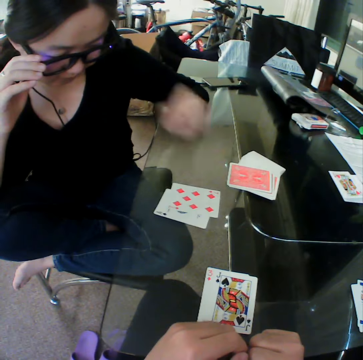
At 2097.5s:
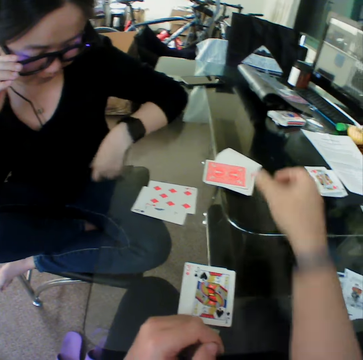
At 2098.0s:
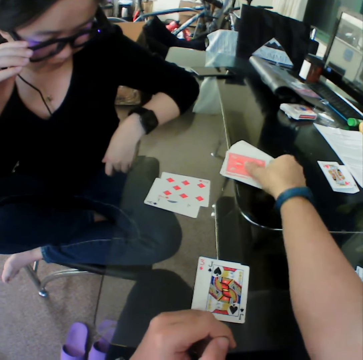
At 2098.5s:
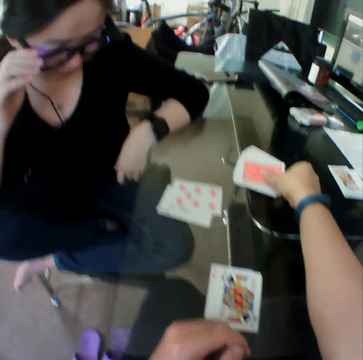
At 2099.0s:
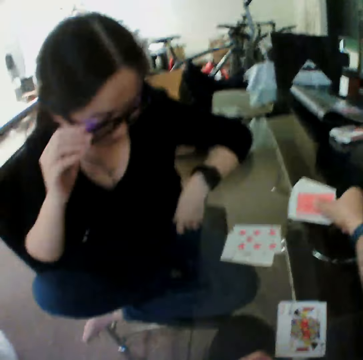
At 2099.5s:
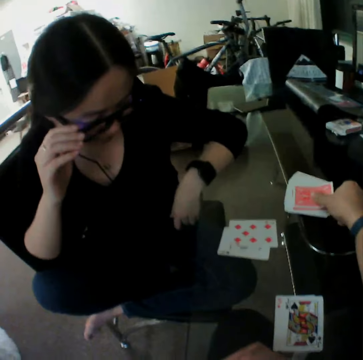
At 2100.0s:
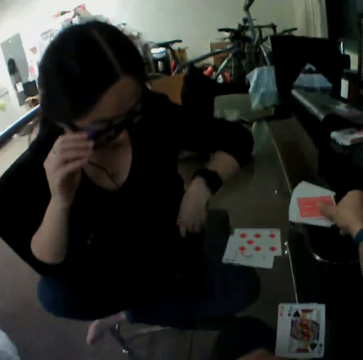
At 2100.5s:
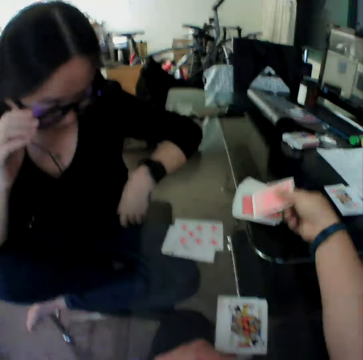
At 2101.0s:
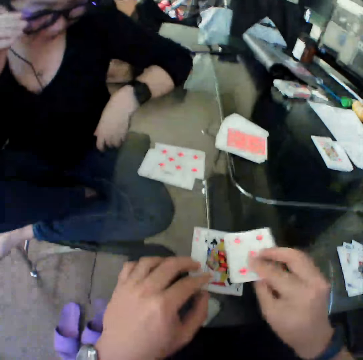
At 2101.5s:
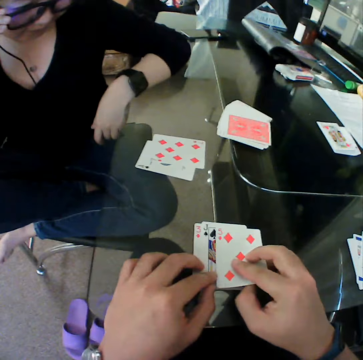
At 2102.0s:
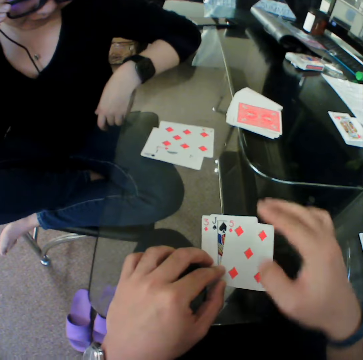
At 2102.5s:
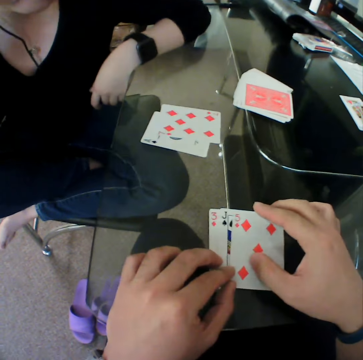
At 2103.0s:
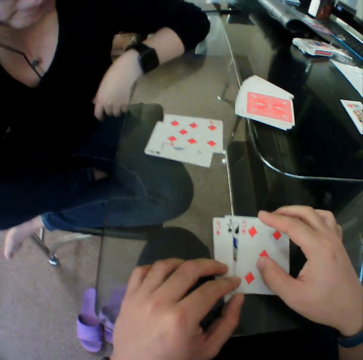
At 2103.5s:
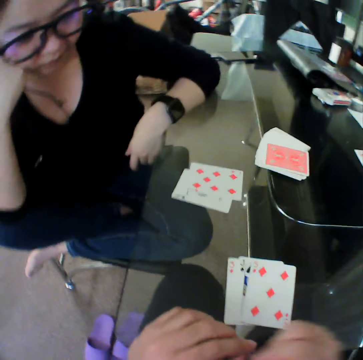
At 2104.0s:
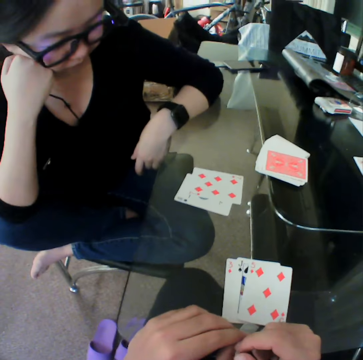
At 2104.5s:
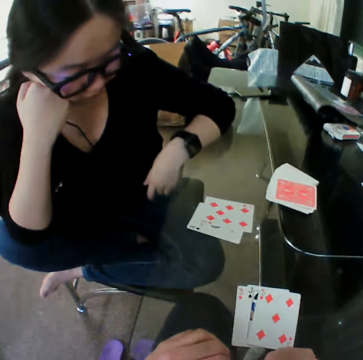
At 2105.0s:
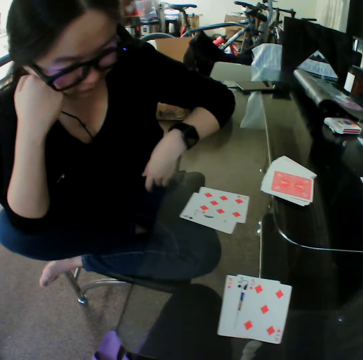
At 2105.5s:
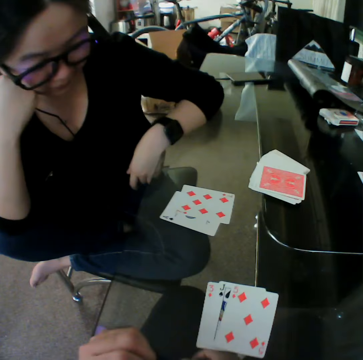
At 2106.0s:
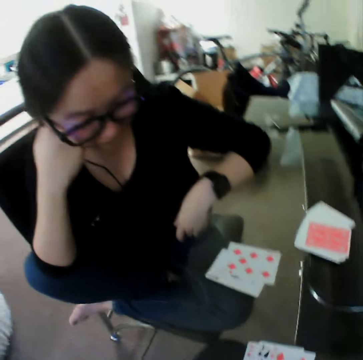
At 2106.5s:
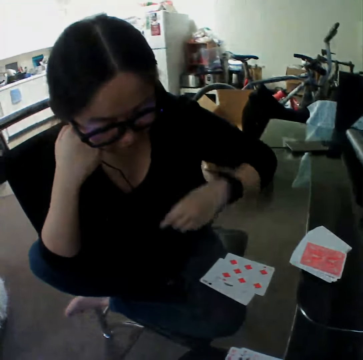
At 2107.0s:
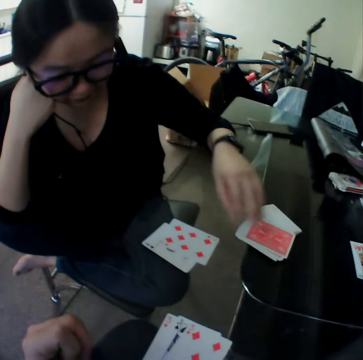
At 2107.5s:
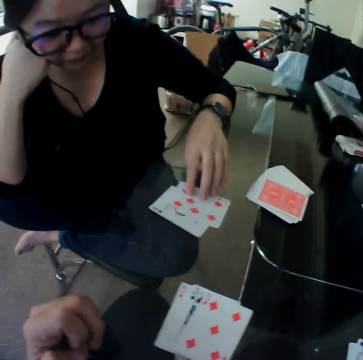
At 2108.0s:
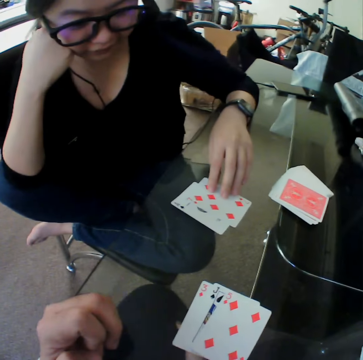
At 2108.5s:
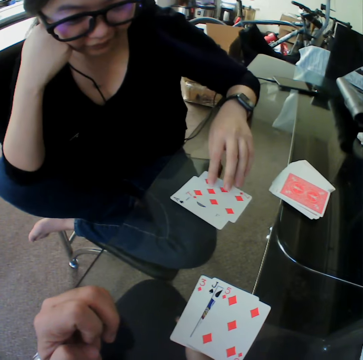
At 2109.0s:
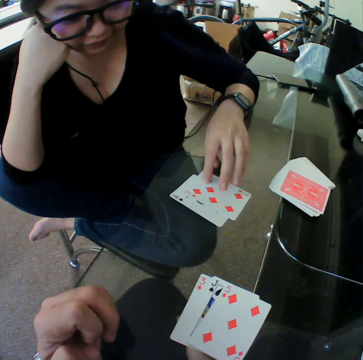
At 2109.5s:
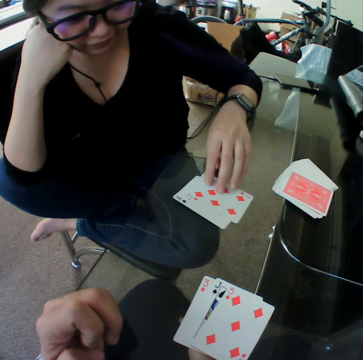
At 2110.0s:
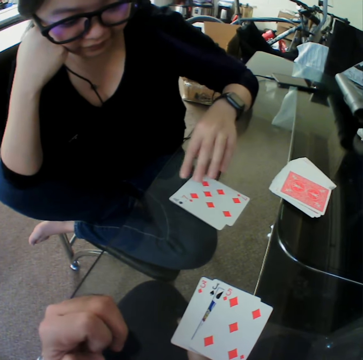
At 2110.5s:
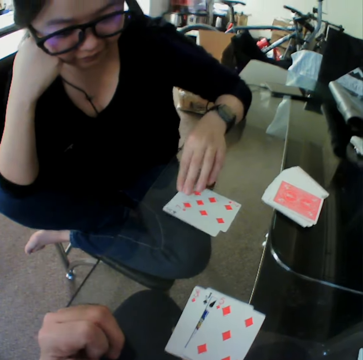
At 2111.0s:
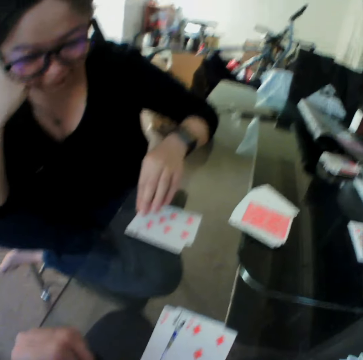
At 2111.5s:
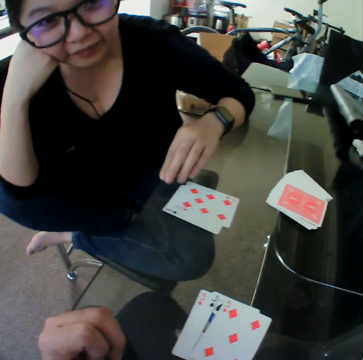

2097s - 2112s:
The woman places the card on the table. The camera wearer picks the card and moves a card from the stack of cards on the table towards him with his right hand. He places the card on the table. The woman moves the cards.

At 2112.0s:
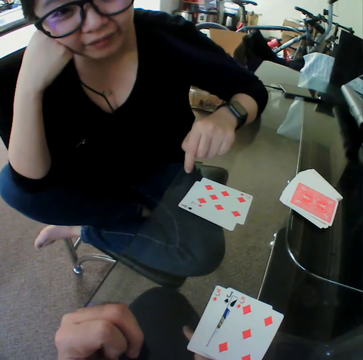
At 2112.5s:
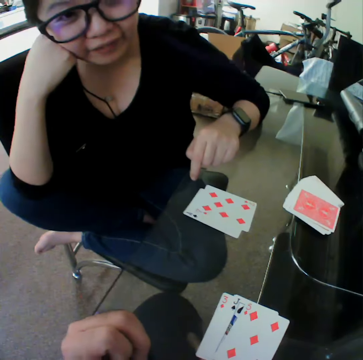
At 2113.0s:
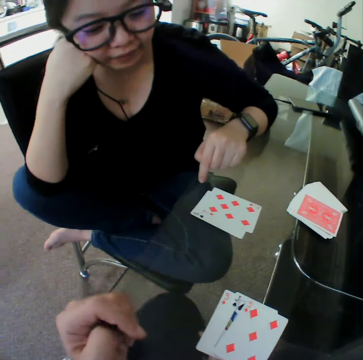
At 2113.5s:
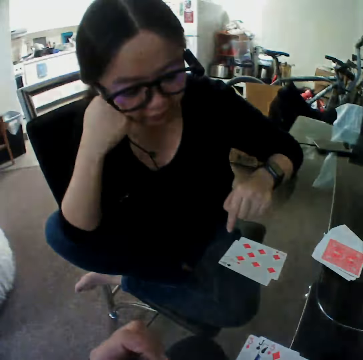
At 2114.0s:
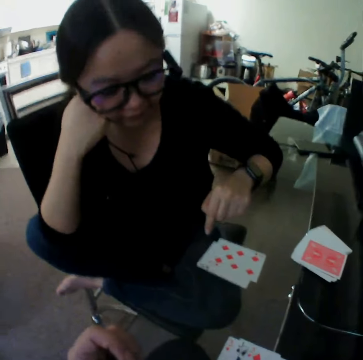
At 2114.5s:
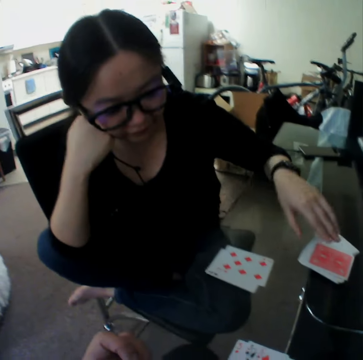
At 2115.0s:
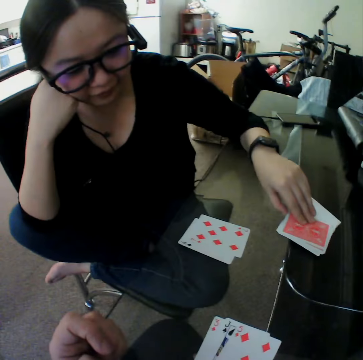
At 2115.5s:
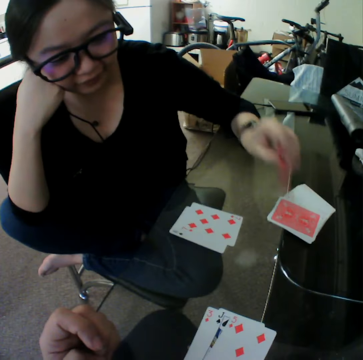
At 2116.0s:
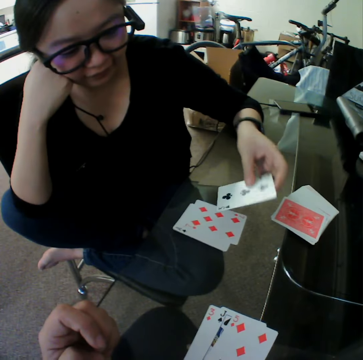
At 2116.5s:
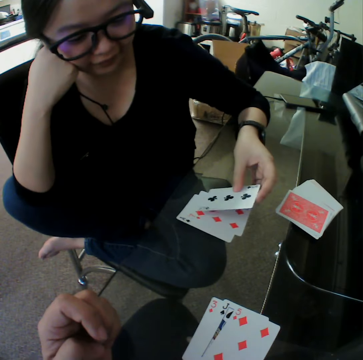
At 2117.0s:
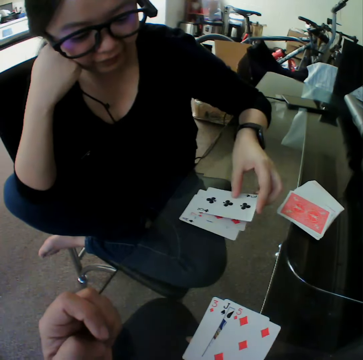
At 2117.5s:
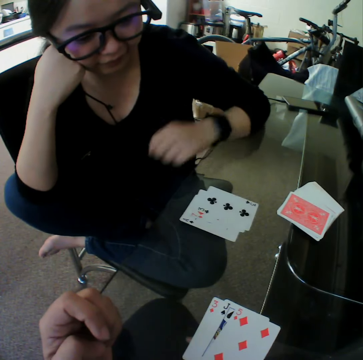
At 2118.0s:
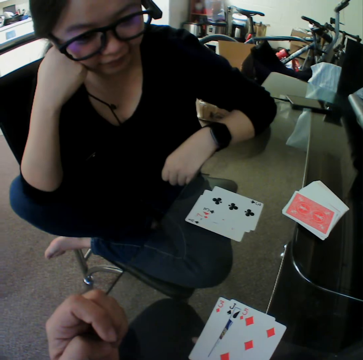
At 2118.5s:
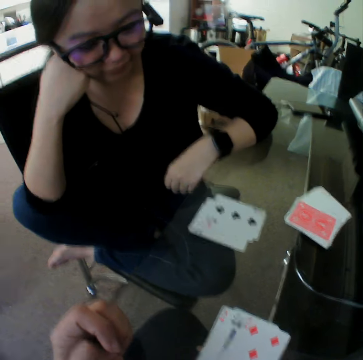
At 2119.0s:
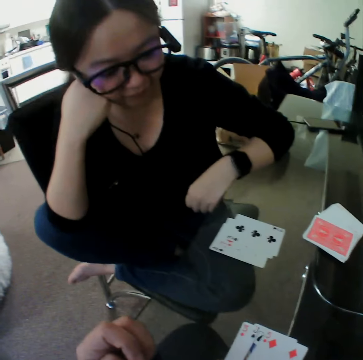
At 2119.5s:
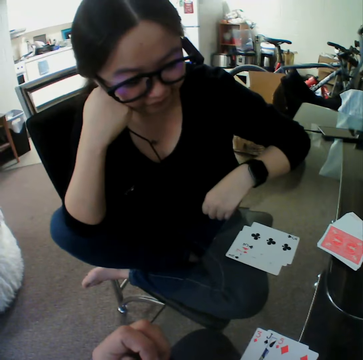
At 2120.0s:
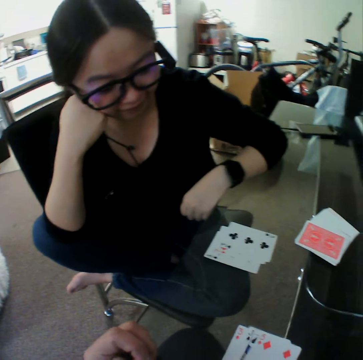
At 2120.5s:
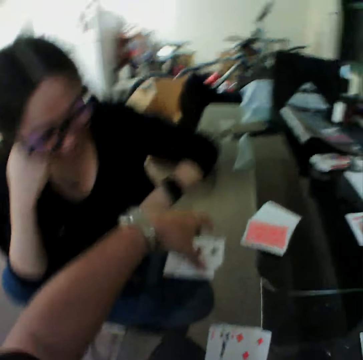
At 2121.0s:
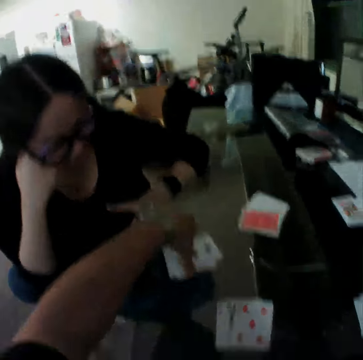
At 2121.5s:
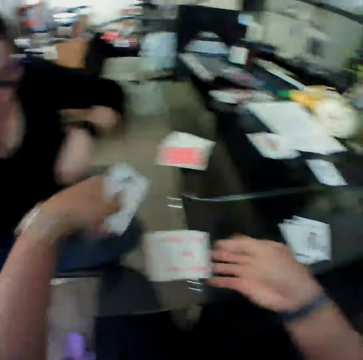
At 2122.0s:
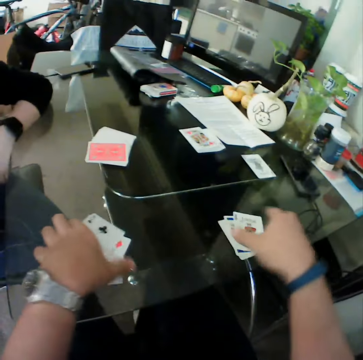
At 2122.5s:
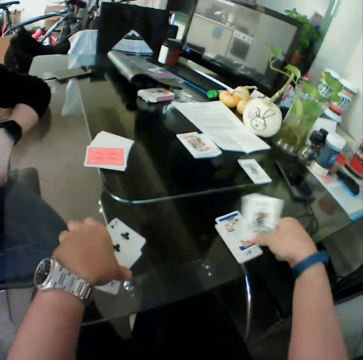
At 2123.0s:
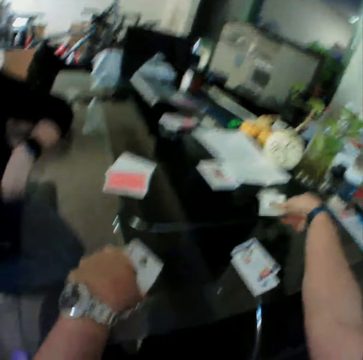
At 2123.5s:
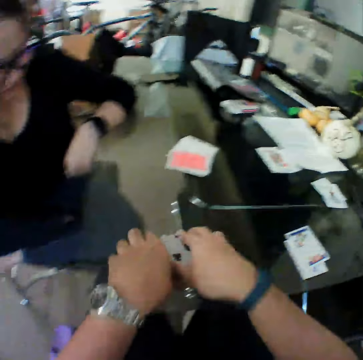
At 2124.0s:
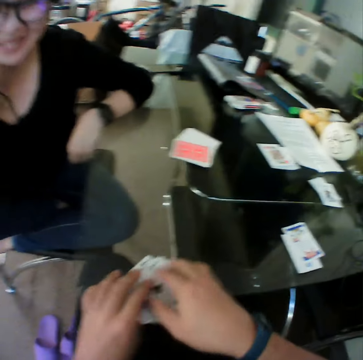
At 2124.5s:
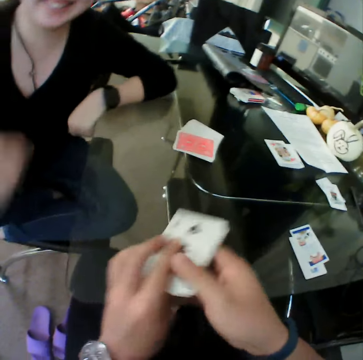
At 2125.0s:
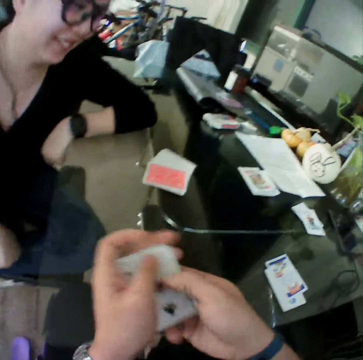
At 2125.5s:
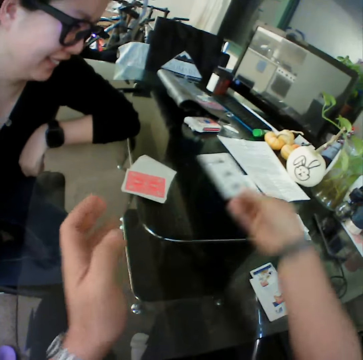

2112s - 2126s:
The woman moves a card from the stack of cards on the table towards her with her left hand, picks the card, and places the card on the table. The camera wearer picks the cards and packs the cards from the table with his hands. He picks a card from the table with his right hand, drops the card on the table with his right hand, and packs the cards from the table with his hands.

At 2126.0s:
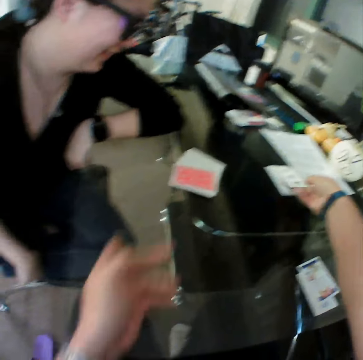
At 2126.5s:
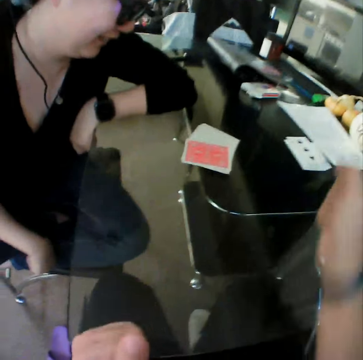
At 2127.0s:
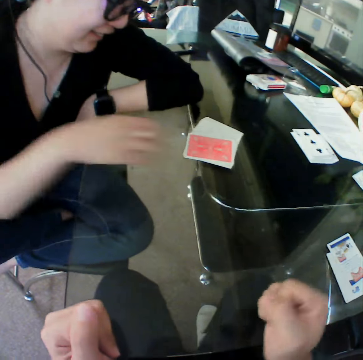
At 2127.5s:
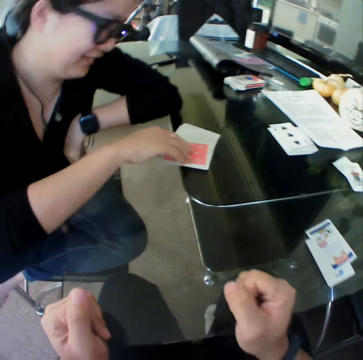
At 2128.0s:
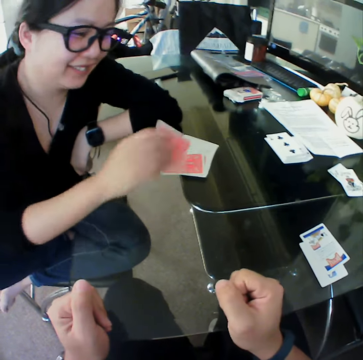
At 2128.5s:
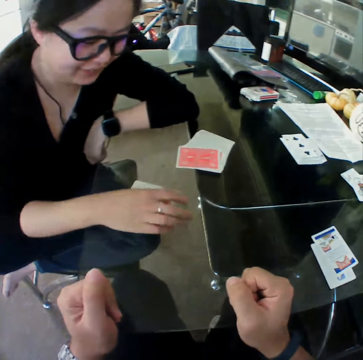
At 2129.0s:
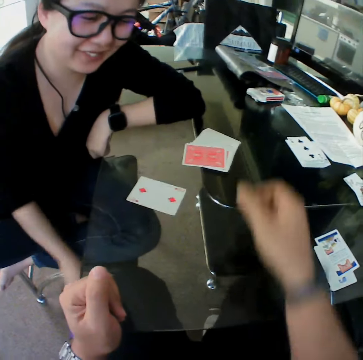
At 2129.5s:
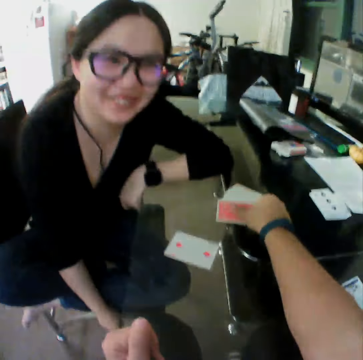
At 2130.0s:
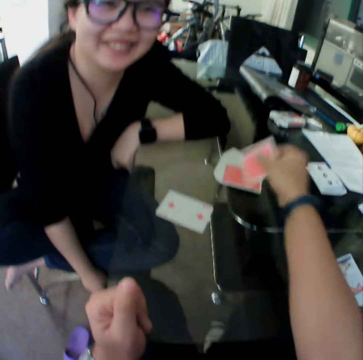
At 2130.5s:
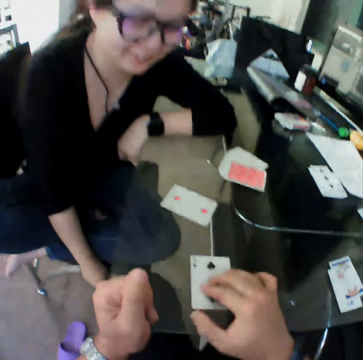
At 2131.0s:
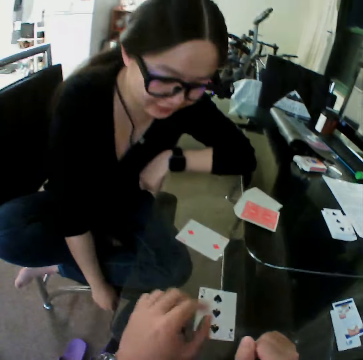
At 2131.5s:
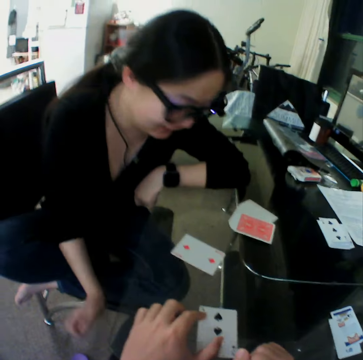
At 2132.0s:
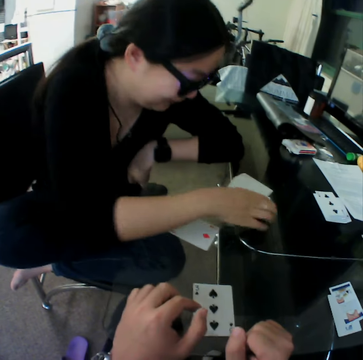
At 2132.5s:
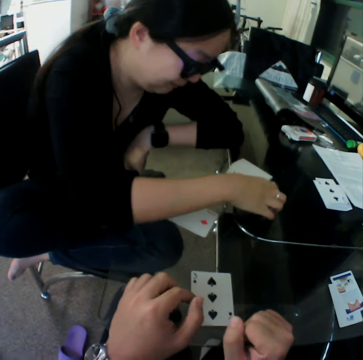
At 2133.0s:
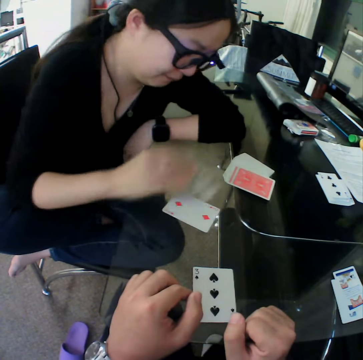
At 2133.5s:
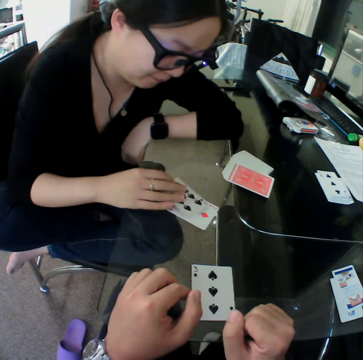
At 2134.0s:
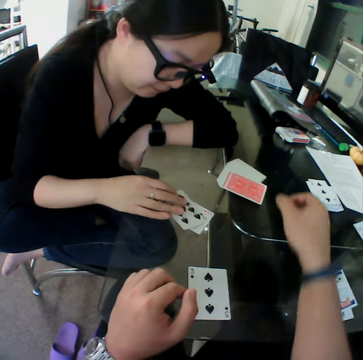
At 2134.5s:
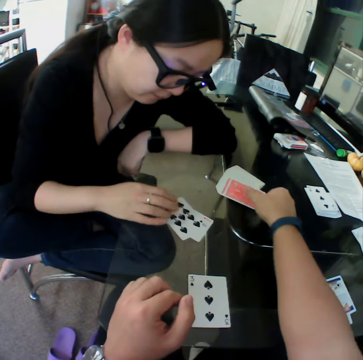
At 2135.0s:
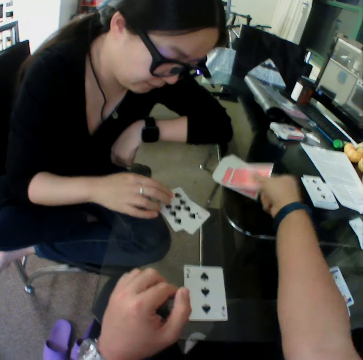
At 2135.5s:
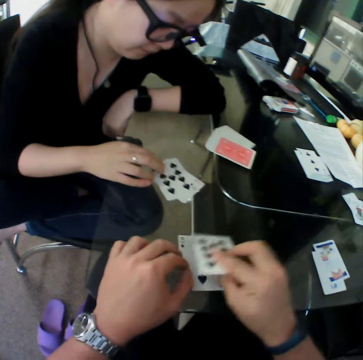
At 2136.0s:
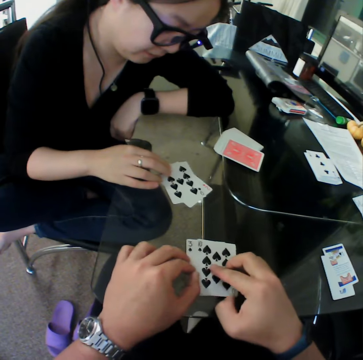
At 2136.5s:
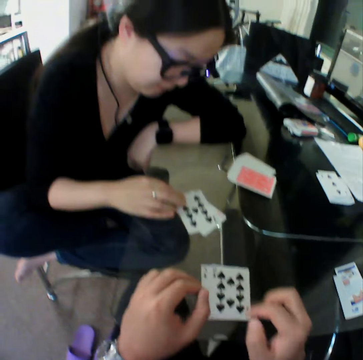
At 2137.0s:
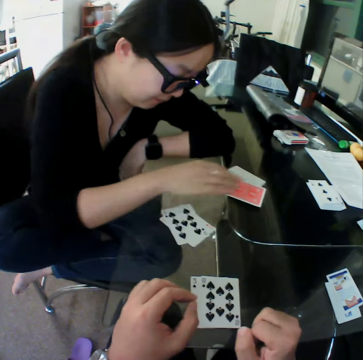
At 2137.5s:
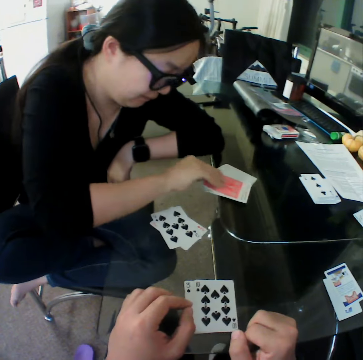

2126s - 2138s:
The camera wearer drops the cards on the table with his right hand. The woman moves a card from the stack of cards on the table towards her with her right hand, picks the card, and places the card on the table. The camera wearer moves a card from the stack of cards on the table towards him with his right hand, picks the card, and places the card on the table. The woman picks the card, moves a card from the stack of cards on the table towards her with her right hand, and places the card on the table. The camera wearer moves a card from the stack of cards on the table towards him with his right hand, picks the card, and places the card on the table. The woman picks the card.
